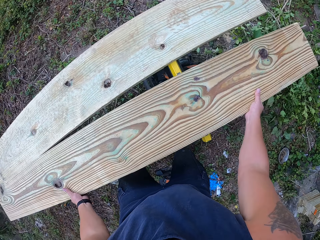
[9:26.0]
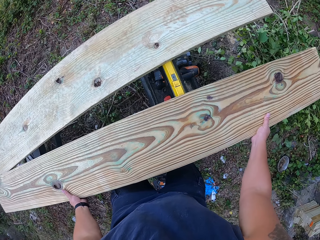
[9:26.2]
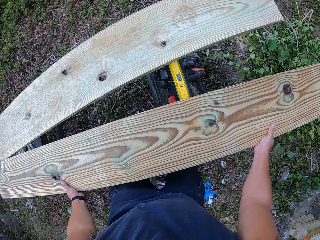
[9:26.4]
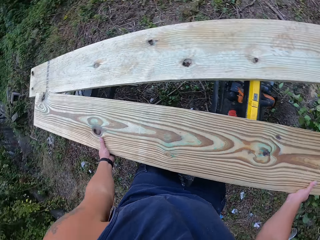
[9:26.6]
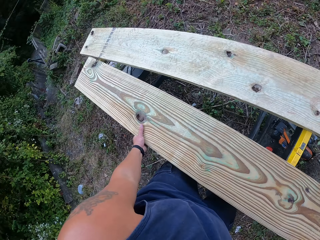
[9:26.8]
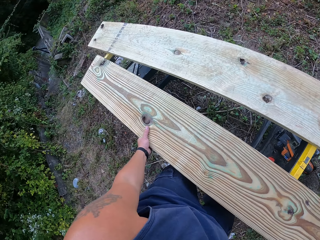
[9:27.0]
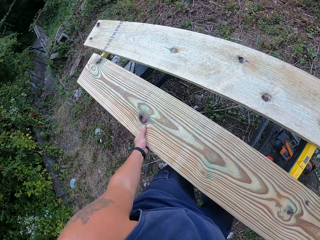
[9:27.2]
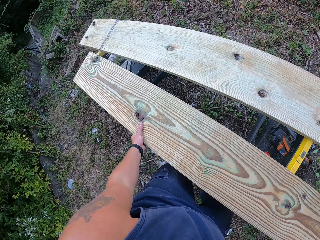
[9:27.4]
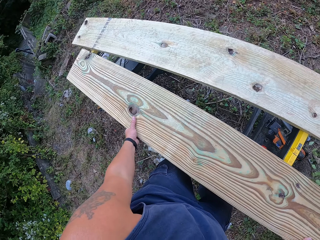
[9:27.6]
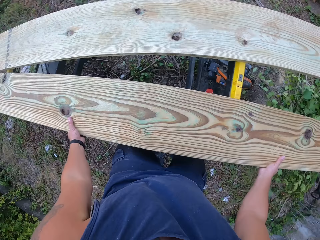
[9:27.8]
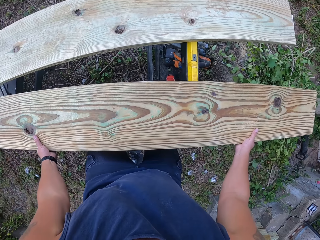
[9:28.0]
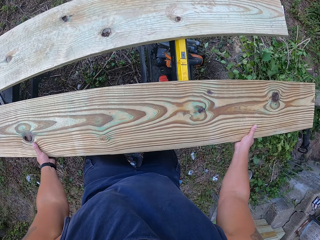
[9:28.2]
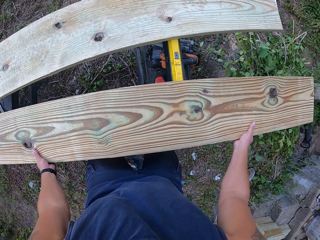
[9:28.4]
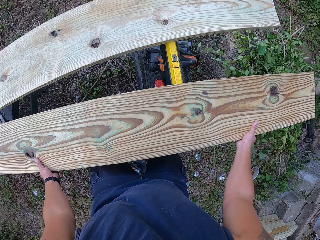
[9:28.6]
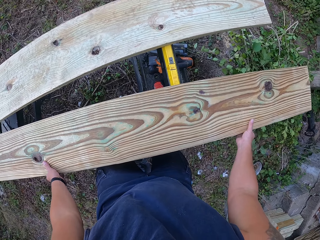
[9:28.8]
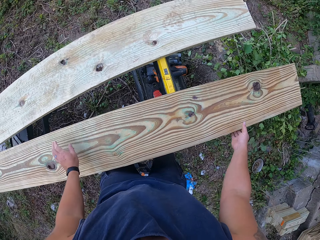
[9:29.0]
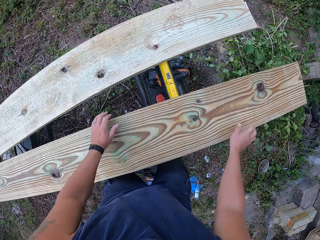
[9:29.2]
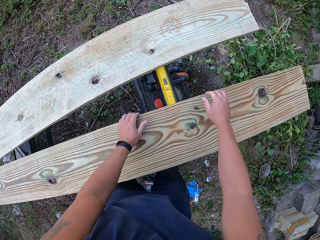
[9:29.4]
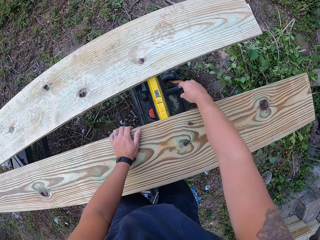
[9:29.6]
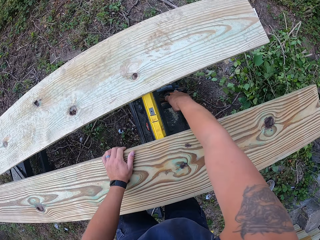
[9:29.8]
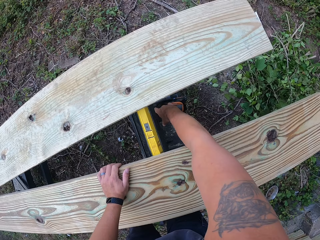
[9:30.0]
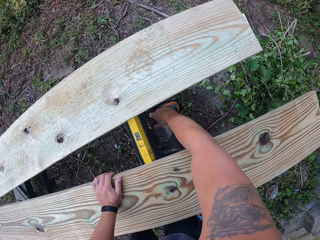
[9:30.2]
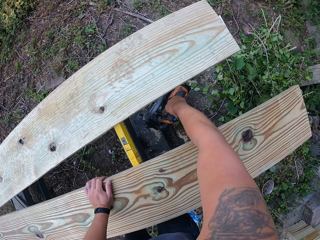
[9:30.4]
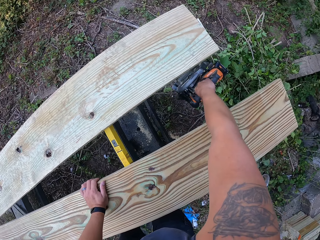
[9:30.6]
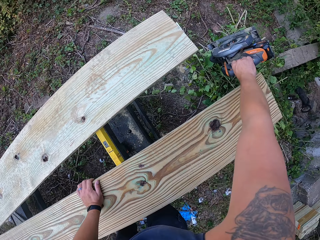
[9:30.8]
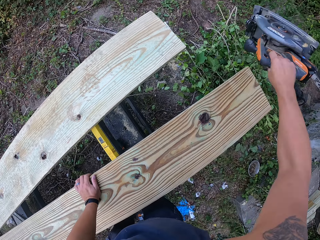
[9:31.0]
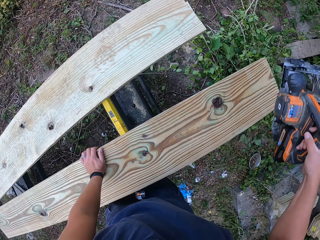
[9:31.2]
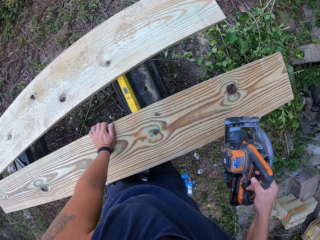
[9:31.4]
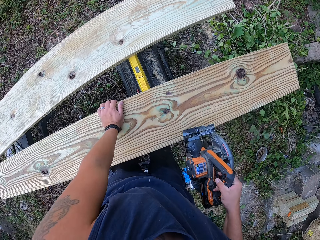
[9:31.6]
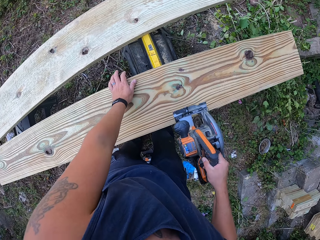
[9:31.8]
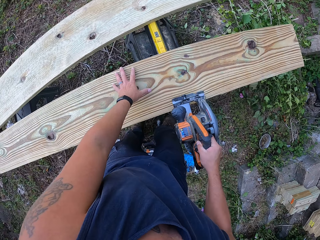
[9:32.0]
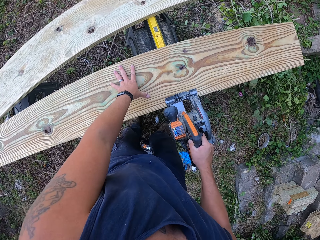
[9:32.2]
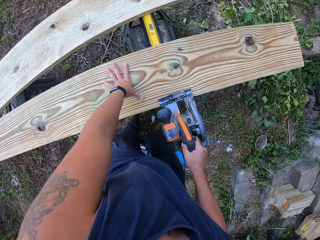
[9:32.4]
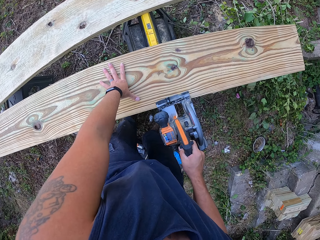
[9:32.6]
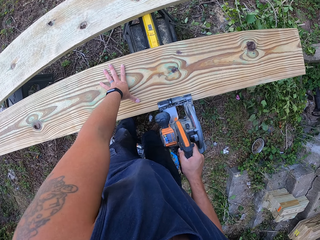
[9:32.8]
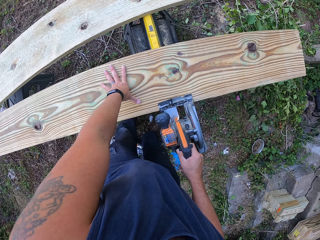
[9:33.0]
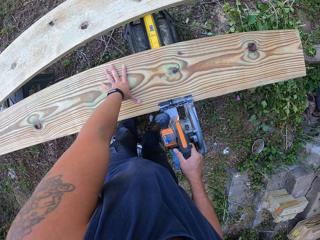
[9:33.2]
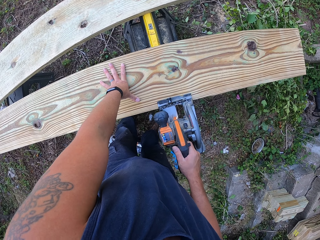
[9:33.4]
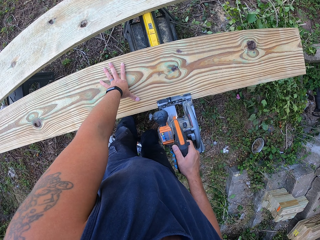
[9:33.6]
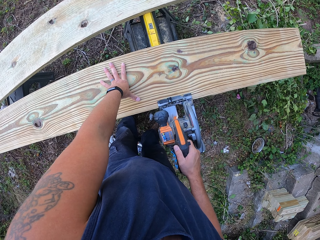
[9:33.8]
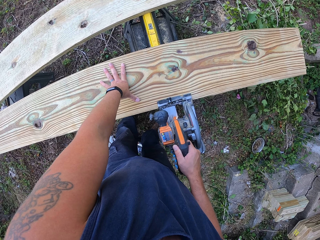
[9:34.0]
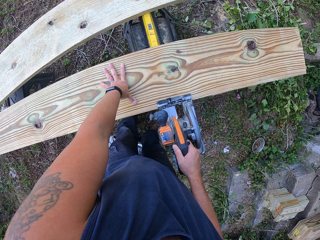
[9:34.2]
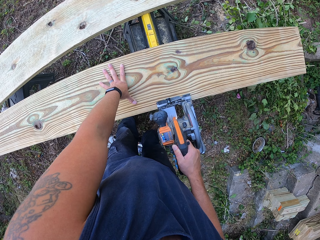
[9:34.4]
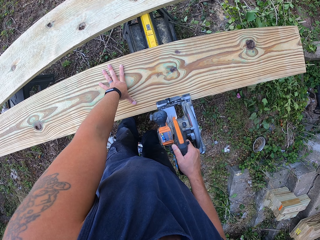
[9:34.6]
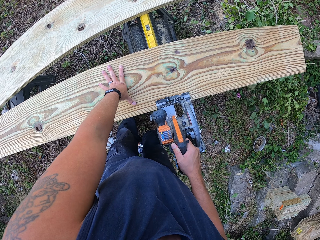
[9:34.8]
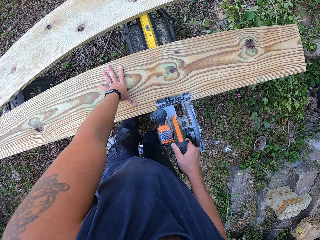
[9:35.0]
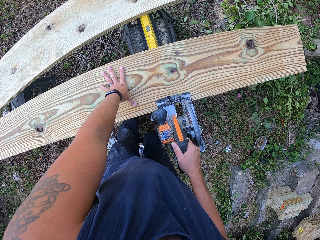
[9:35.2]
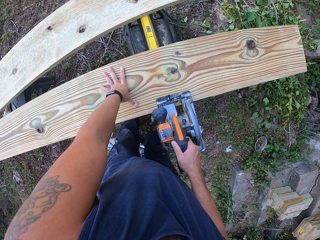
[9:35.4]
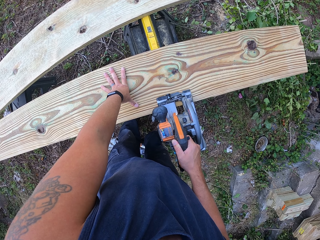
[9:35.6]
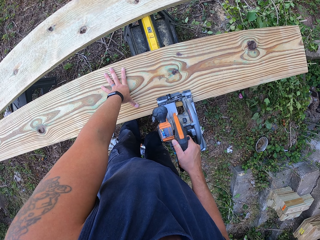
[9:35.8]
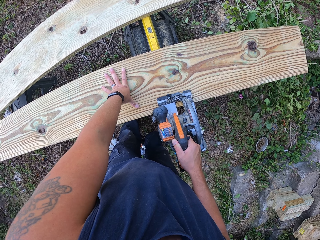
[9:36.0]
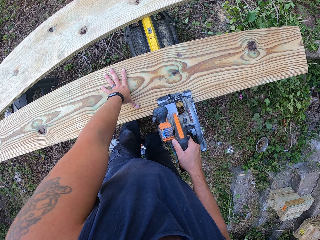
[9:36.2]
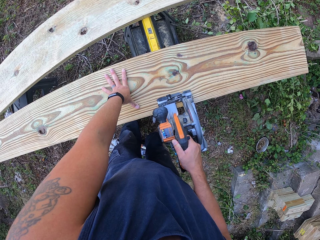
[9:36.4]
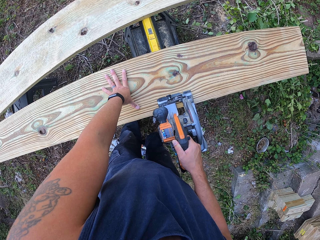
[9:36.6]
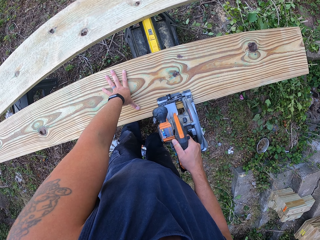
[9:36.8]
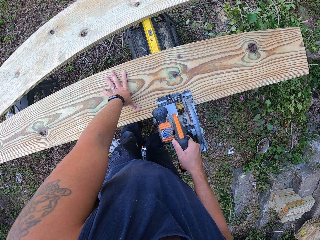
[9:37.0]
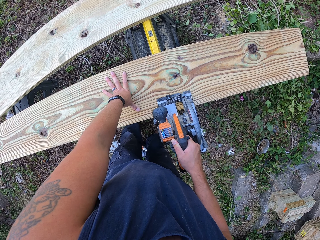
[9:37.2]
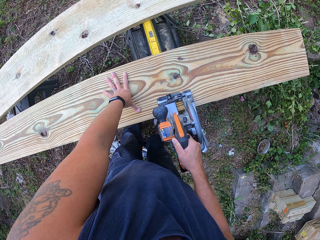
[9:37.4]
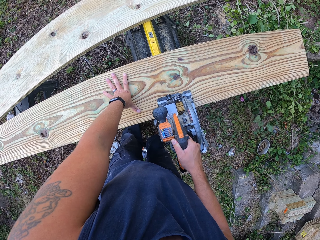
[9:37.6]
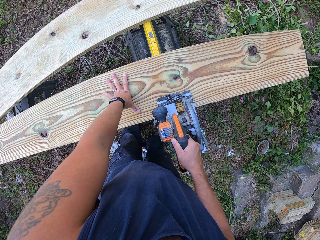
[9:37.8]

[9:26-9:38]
The camera wearer carries the wood from the other wood on the lift with both hands. He places the wood on the lift with both hands. He separates the wood from the other wood. He picks a circular saw or jig saw from the lift with his right hand. He places the circular saw on the wood on the lift with his right hand. He holds the jig saw. He cuts the wood on the lift with the circular saw in his right hand.

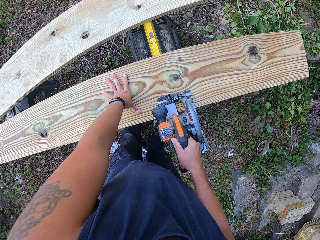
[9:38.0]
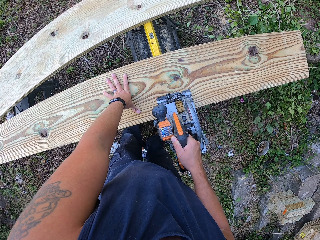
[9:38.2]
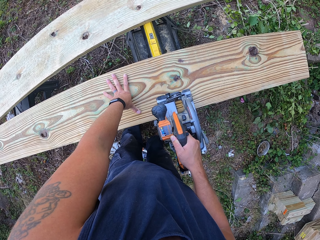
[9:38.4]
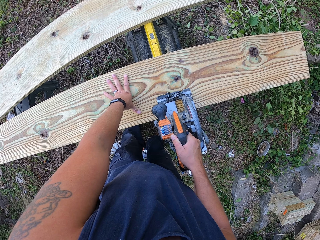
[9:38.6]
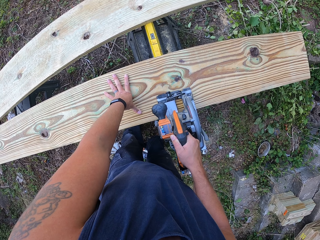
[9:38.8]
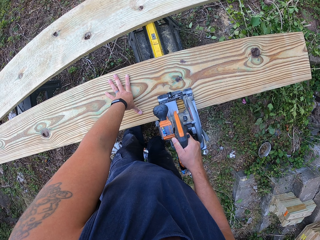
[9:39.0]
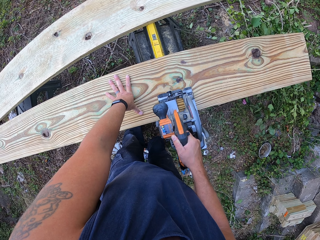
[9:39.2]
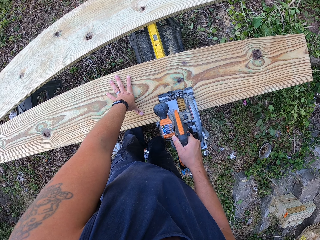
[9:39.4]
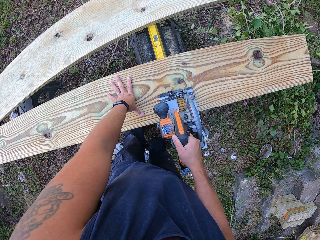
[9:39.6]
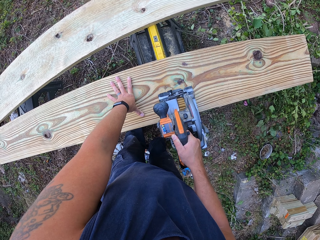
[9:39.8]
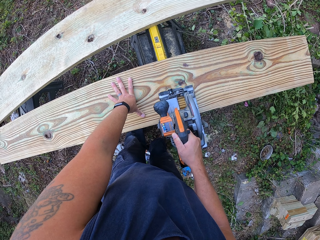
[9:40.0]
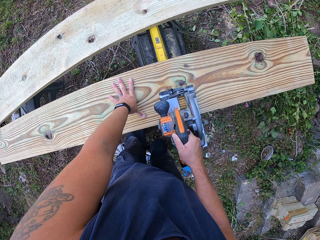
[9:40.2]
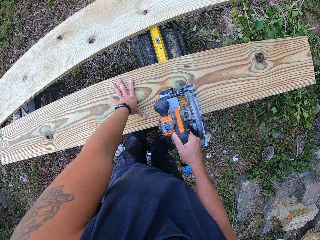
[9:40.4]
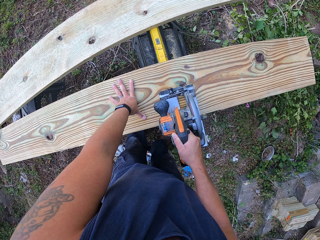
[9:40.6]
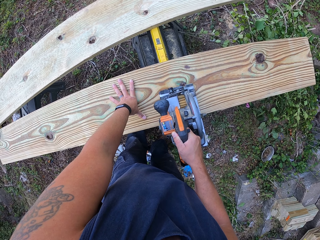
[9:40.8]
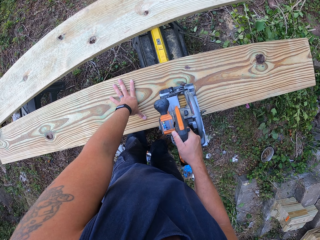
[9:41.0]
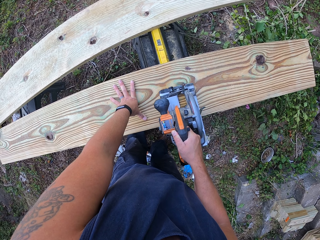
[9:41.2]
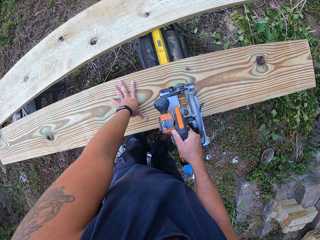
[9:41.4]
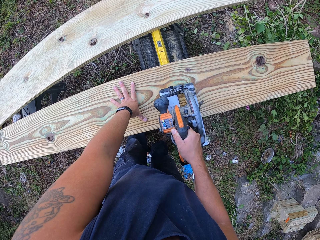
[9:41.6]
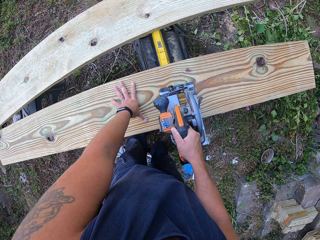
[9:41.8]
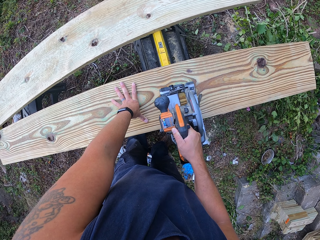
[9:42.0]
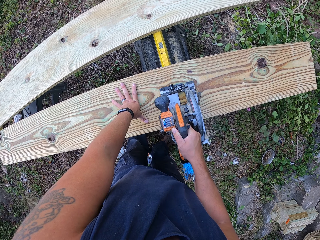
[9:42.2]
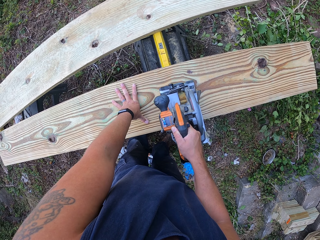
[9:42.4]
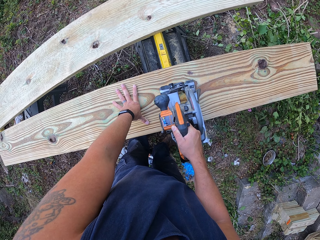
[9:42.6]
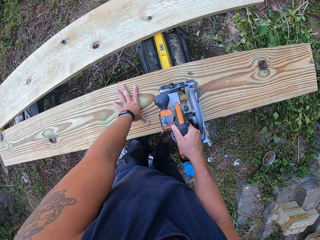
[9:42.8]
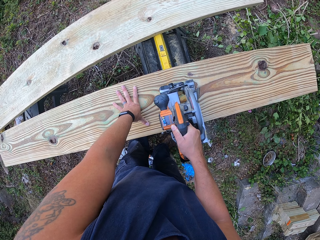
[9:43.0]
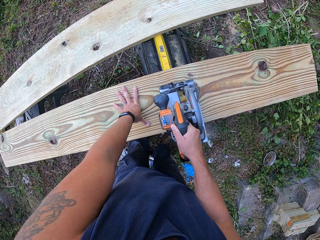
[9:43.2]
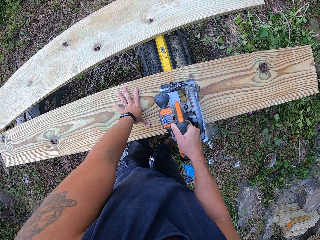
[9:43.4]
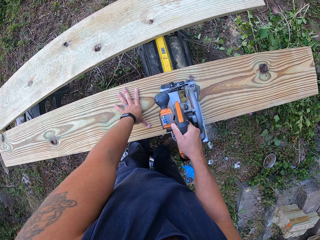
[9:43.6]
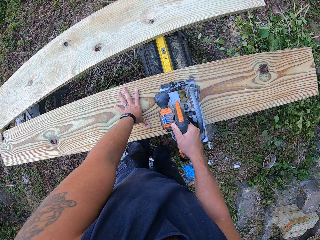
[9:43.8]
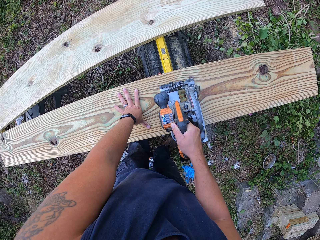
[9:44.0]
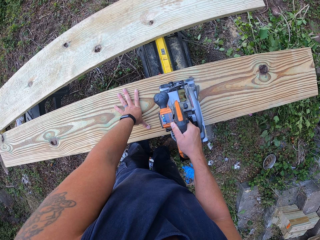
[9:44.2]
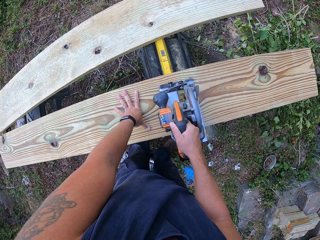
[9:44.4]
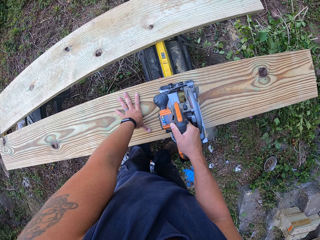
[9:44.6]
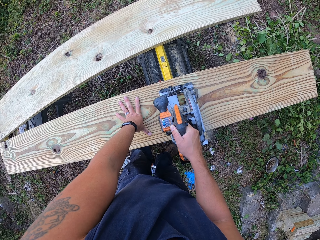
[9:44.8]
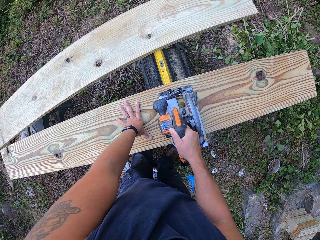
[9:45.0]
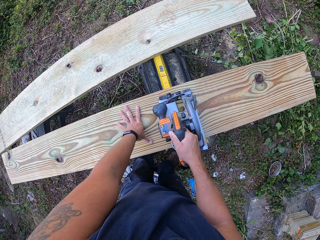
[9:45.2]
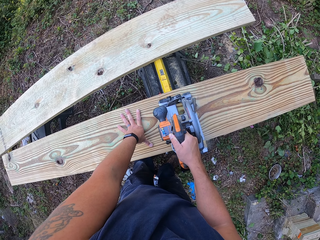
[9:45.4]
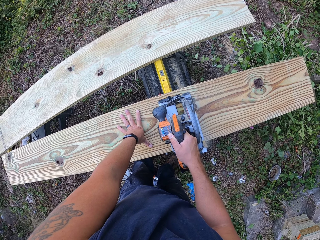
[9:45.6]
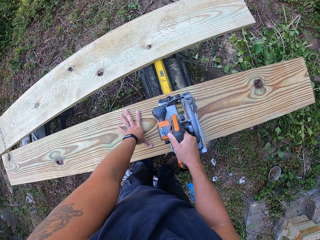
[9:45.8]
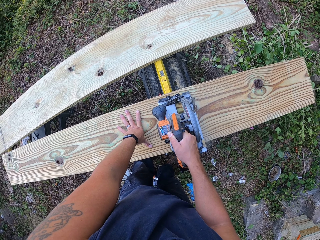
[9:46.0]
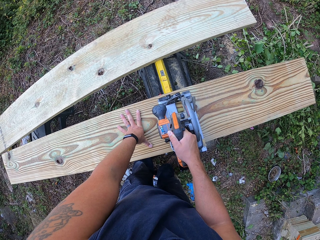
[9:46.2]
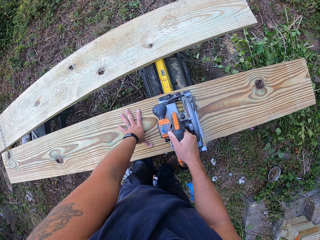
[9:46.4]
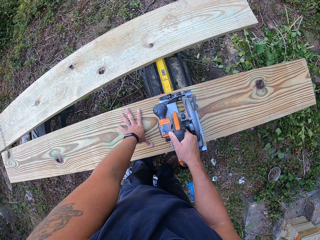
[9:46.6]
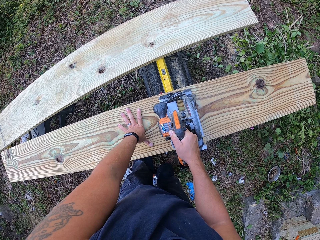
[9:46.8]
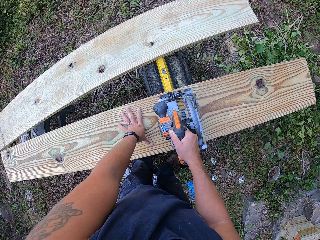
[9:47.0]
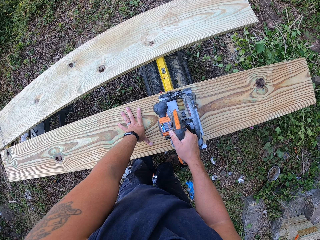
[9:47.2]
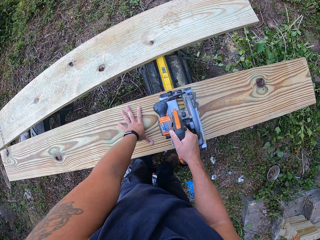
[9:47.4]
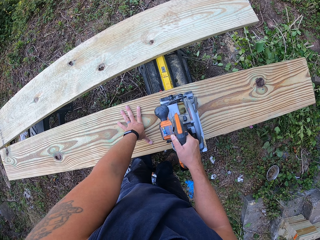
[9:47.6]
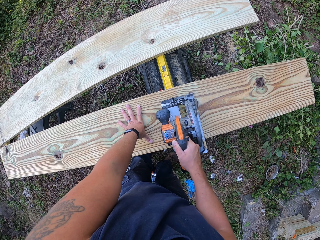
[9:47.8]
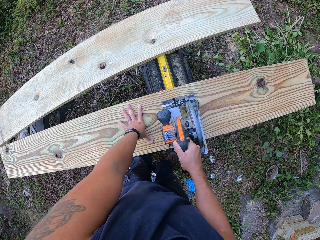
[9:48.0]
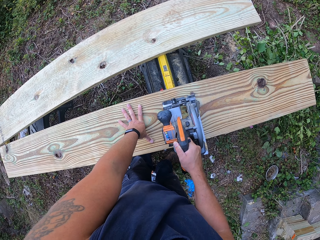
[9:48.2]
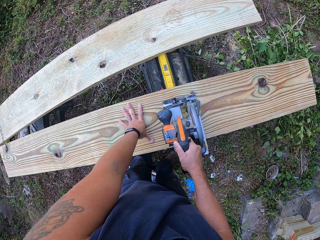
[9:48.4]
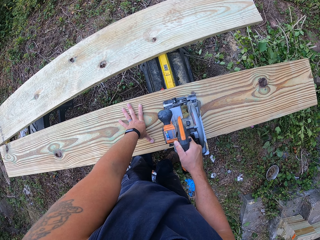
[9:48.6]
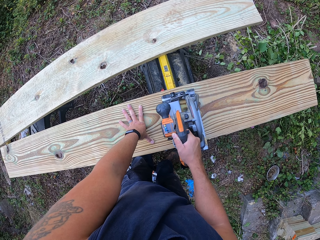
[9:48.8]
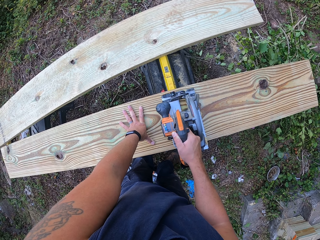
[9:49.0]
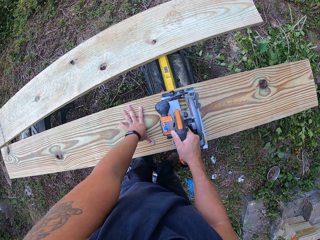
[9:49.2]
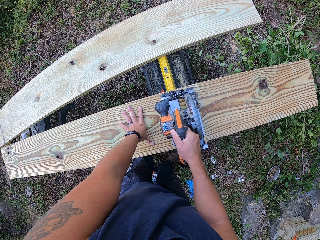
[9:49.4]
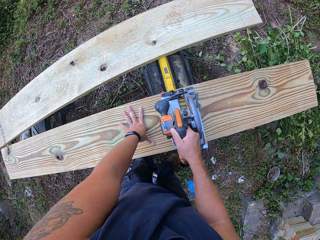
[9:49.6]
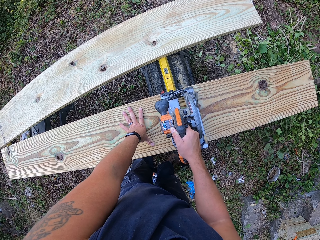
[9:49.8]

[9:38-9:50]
The camera wearer cuts the wood with the jig saw.
